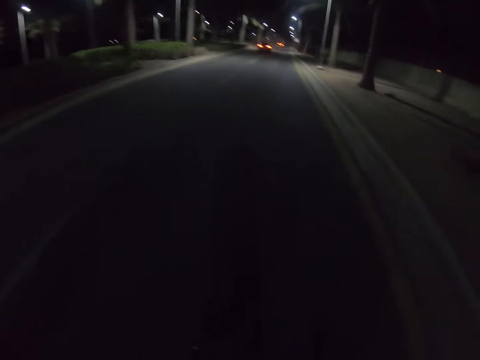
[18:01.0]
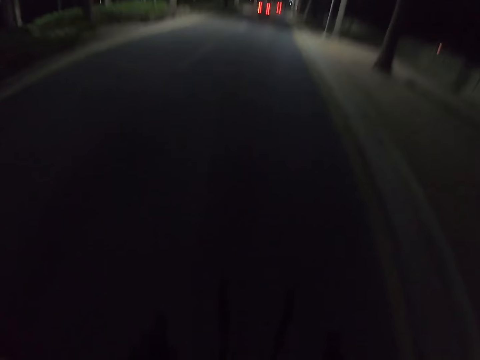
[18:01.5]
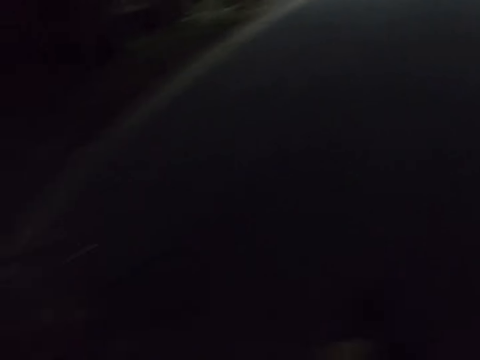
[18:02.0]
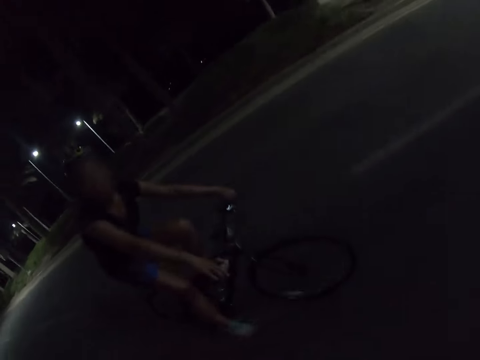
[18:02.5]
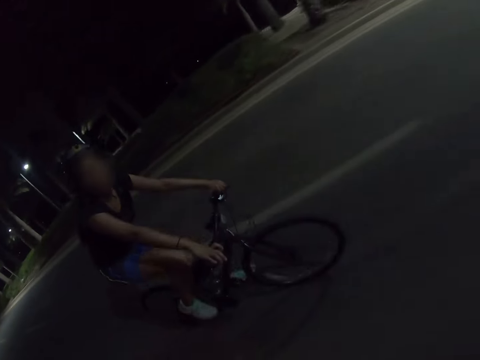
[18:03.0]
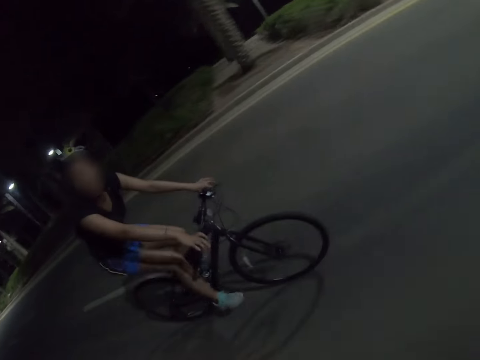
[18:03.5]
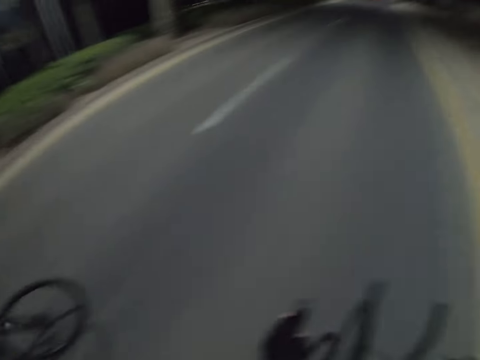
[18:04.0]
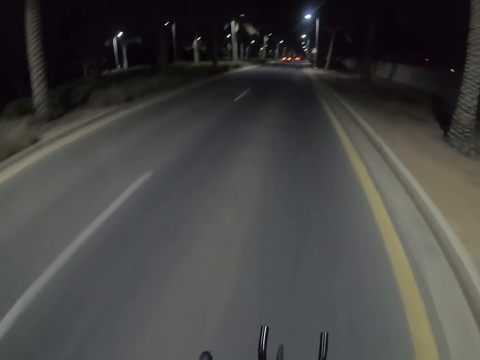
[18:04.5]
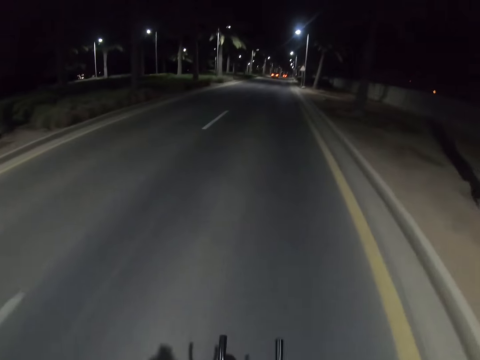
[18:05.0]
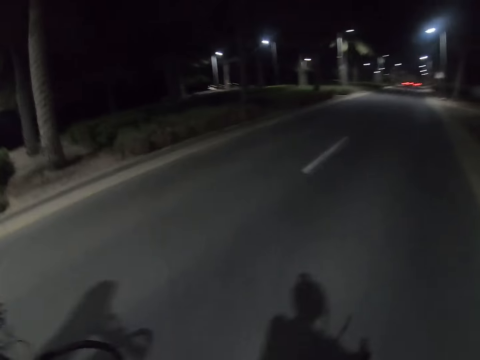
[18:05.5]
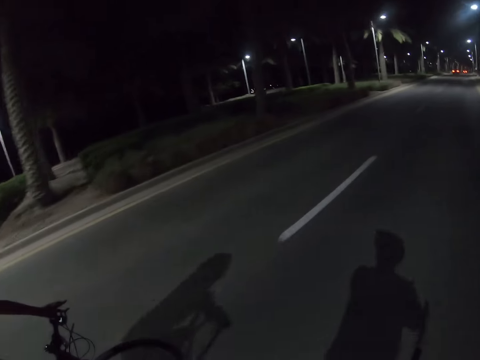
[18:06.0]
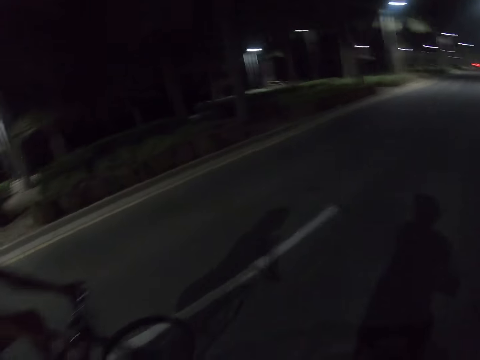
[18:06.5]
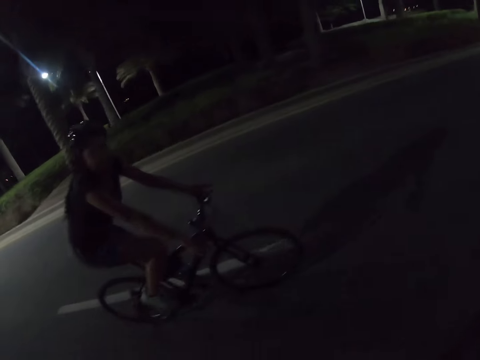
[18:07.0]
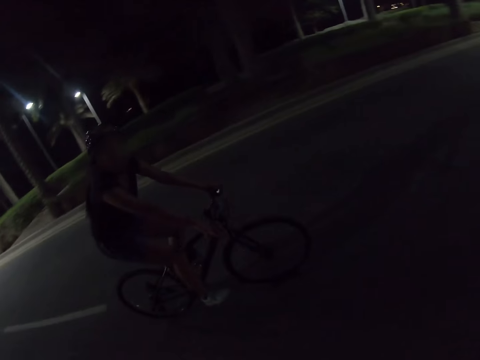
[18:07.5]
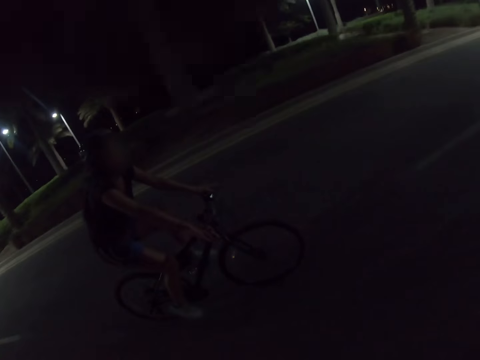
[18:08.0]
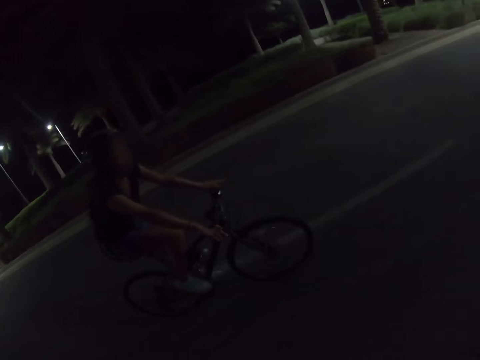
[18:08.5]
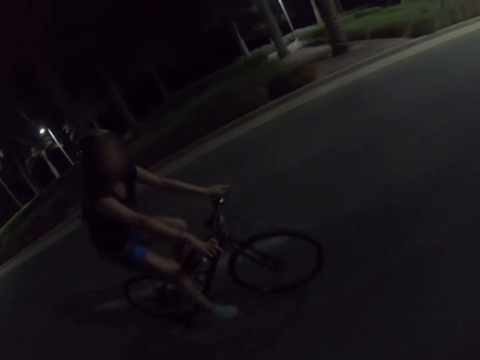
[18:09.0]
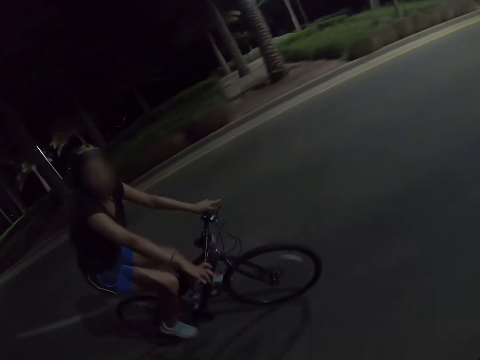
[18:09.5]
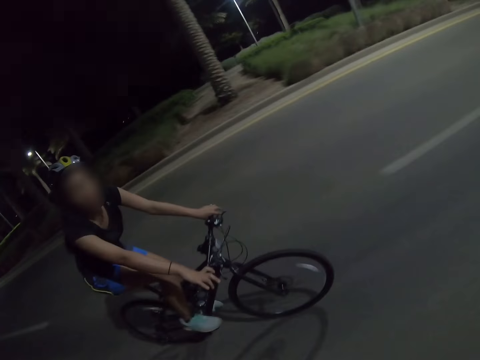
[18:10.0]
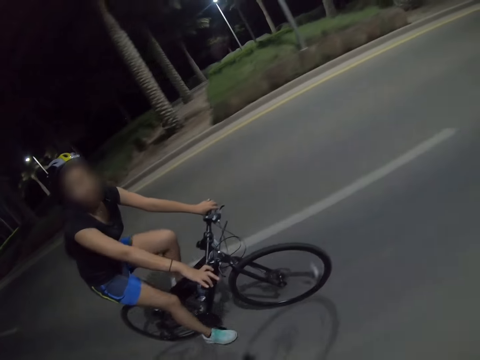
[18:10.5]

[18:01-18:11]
The camera wearer looks around. They ride a bicycle on the road. They interact with a cyclist. The cyclist converses with the camera wearer. The camera wearer looks around. They ride the bicycle on the road. They interact with the cyclist. The cyclist converses with the camera wearer.

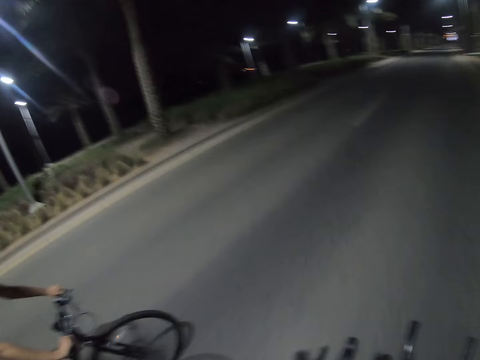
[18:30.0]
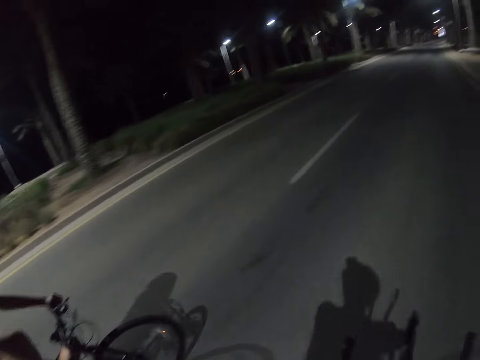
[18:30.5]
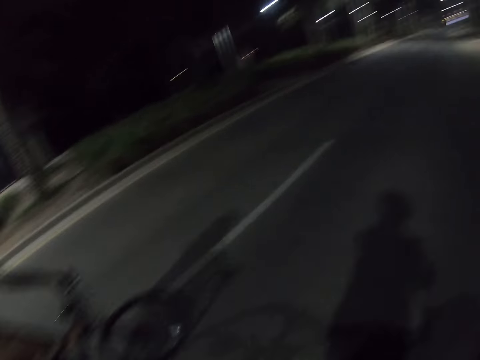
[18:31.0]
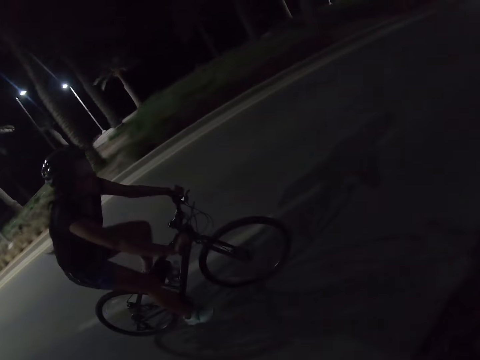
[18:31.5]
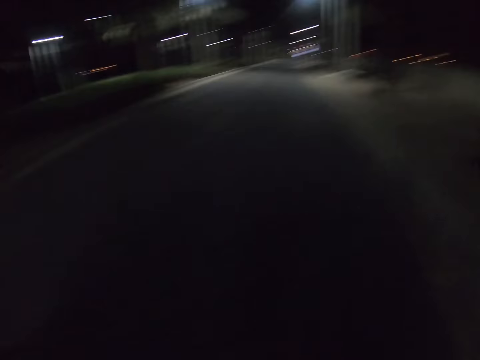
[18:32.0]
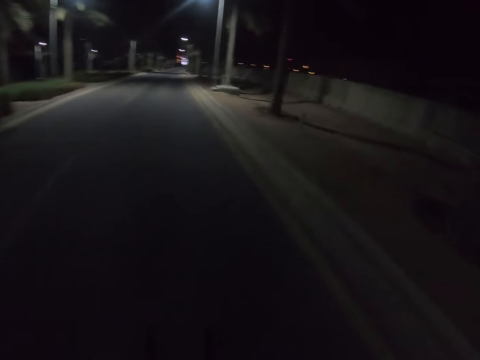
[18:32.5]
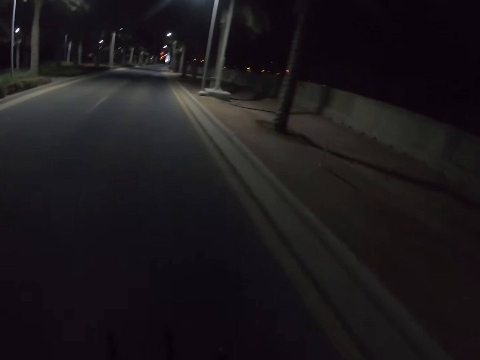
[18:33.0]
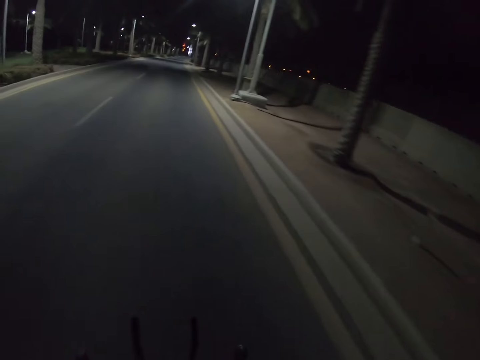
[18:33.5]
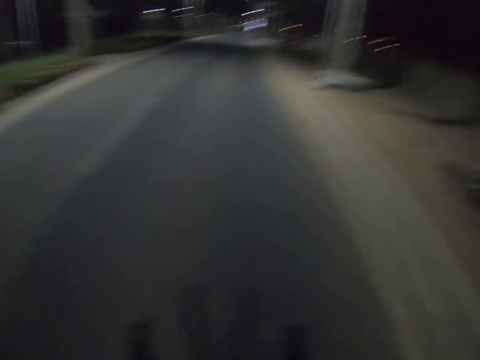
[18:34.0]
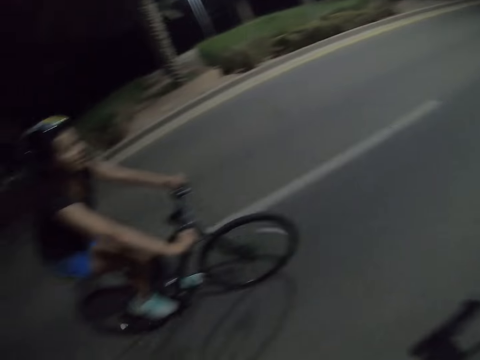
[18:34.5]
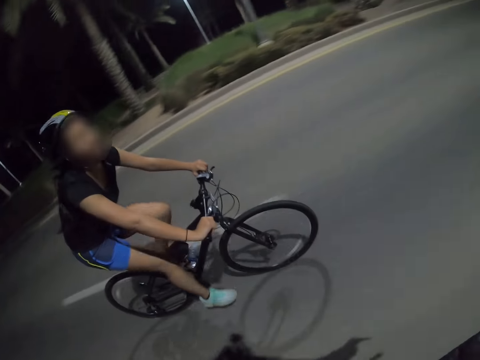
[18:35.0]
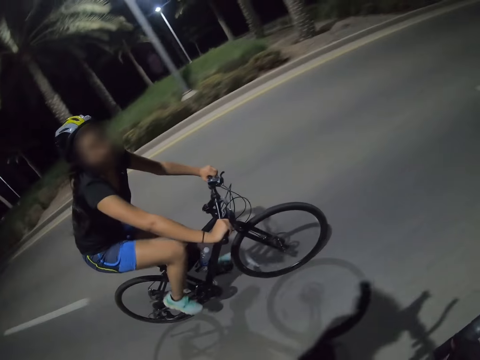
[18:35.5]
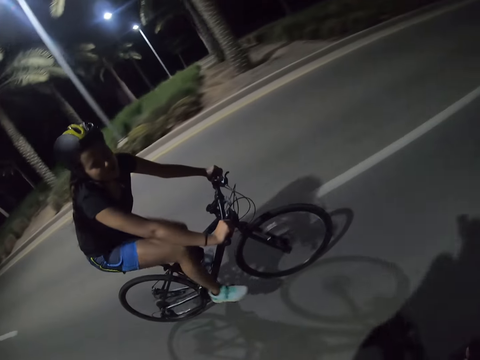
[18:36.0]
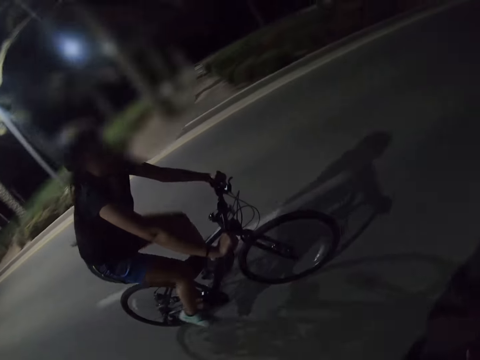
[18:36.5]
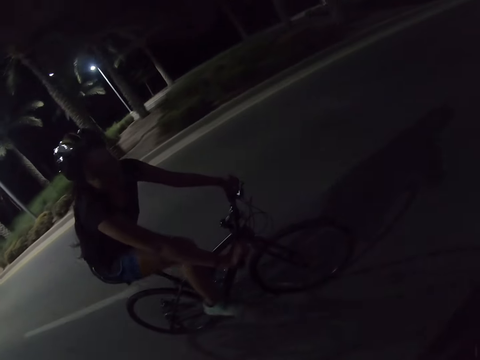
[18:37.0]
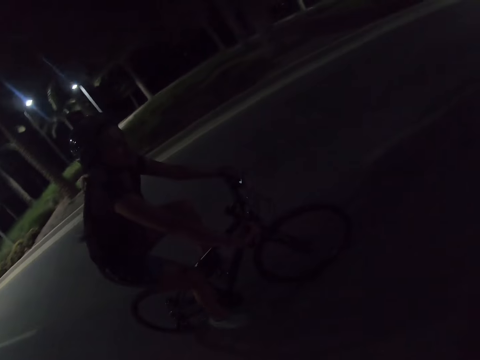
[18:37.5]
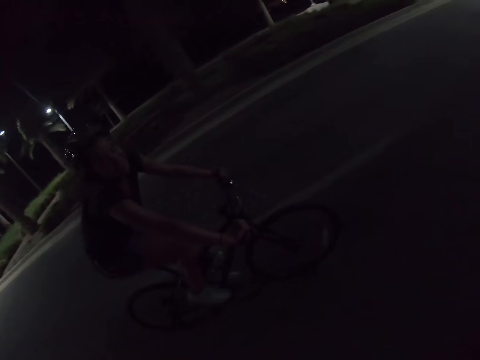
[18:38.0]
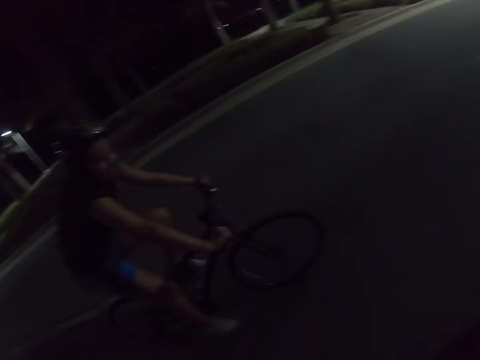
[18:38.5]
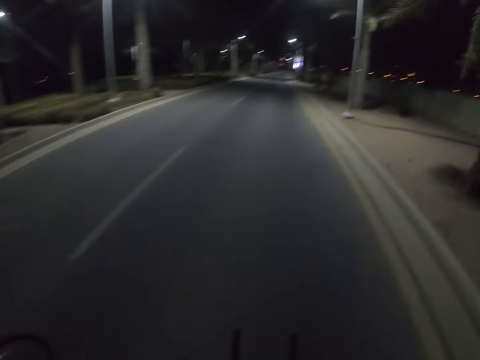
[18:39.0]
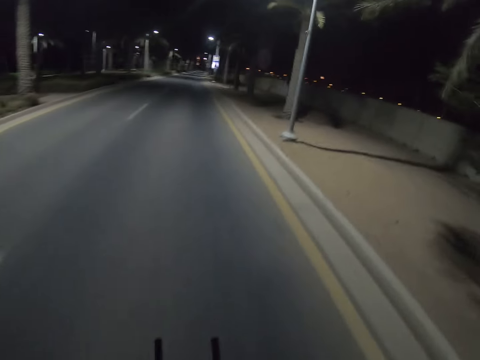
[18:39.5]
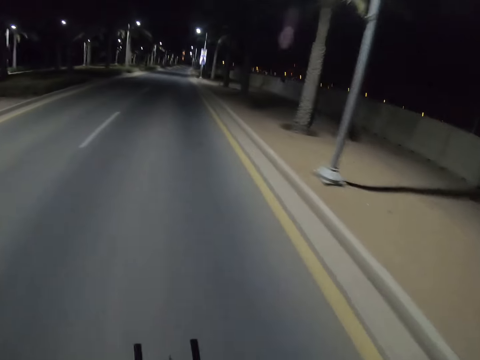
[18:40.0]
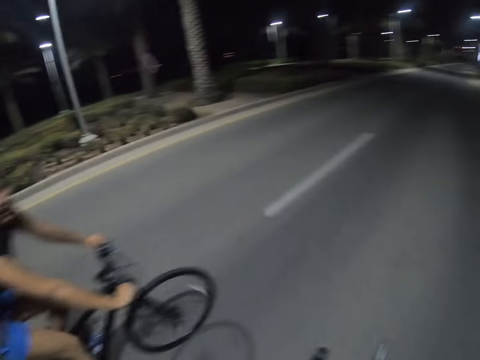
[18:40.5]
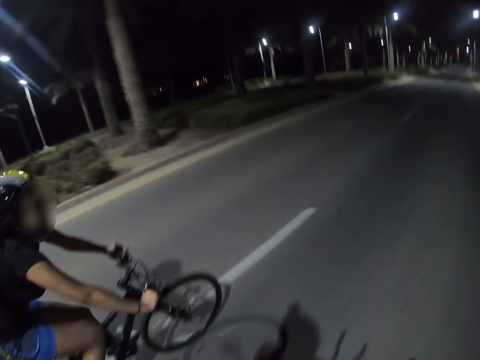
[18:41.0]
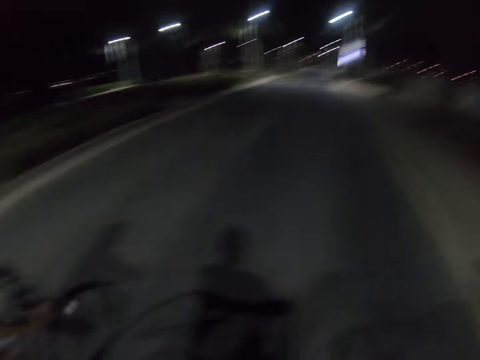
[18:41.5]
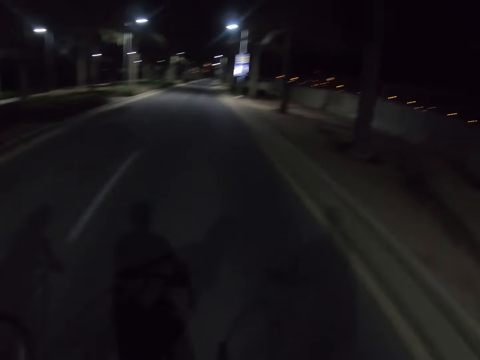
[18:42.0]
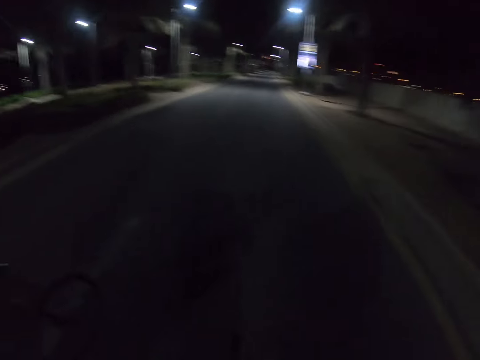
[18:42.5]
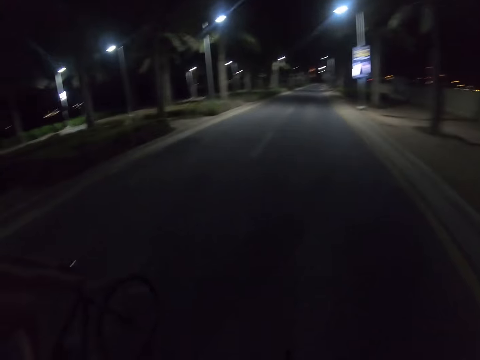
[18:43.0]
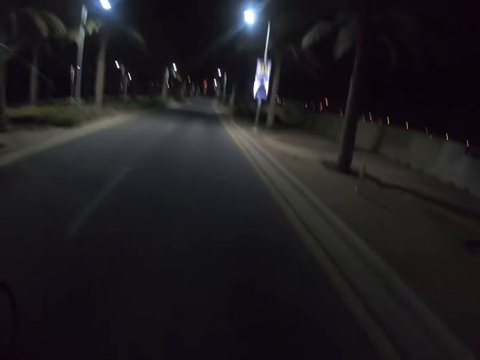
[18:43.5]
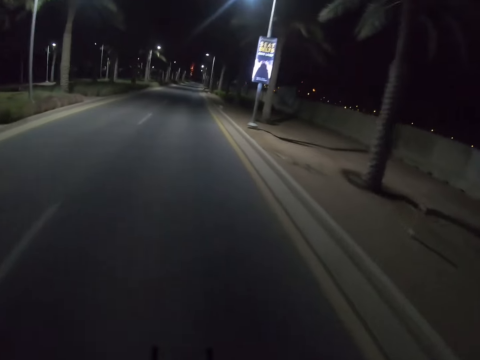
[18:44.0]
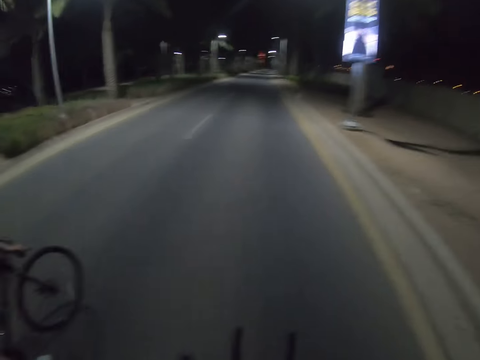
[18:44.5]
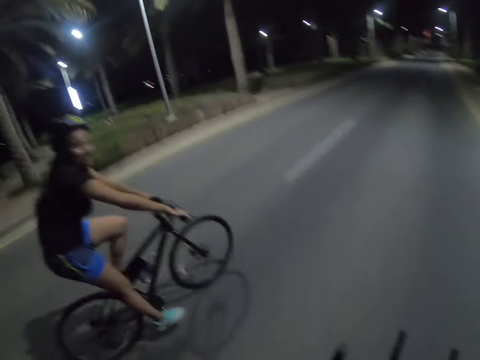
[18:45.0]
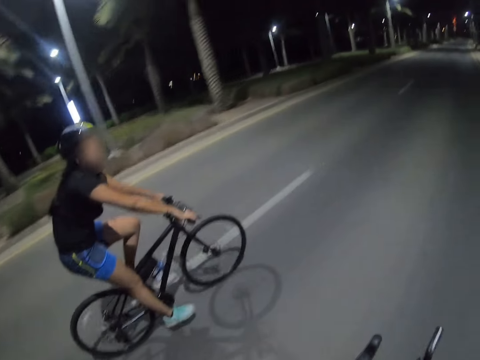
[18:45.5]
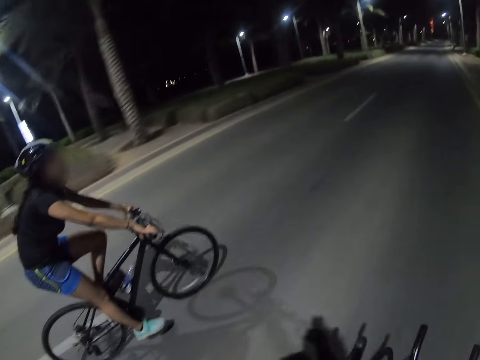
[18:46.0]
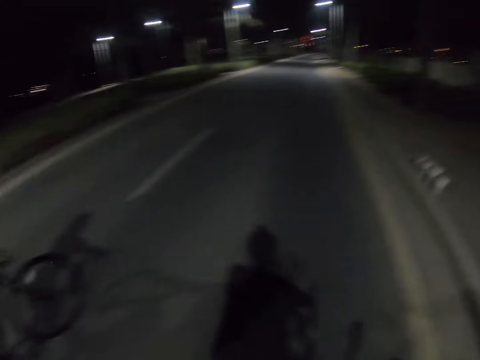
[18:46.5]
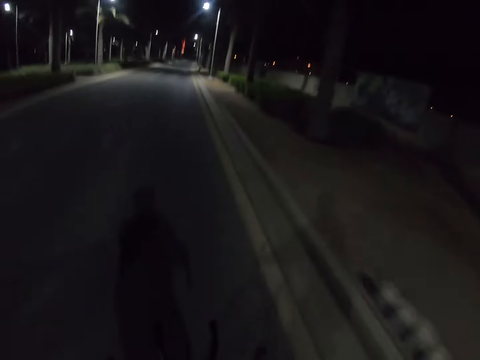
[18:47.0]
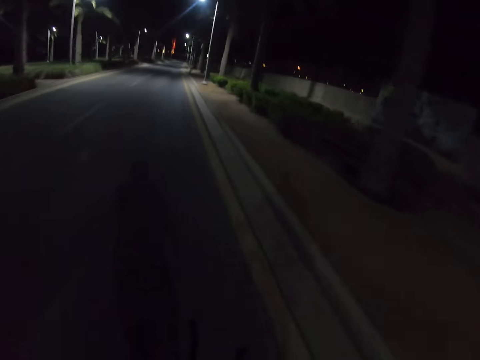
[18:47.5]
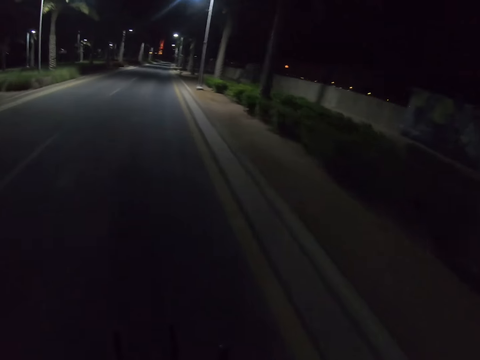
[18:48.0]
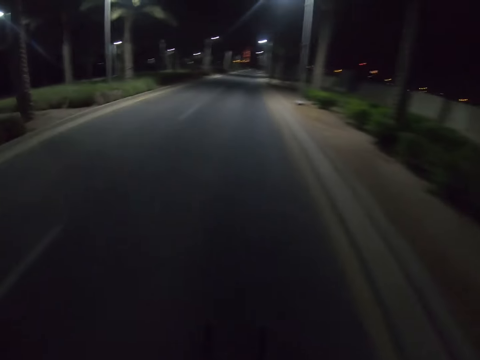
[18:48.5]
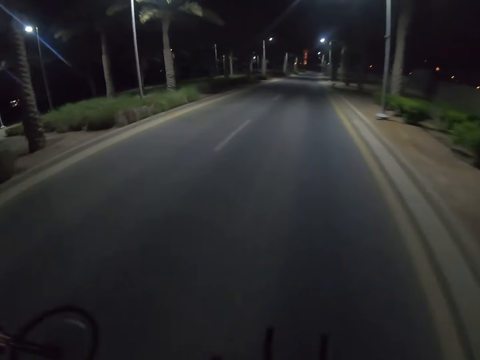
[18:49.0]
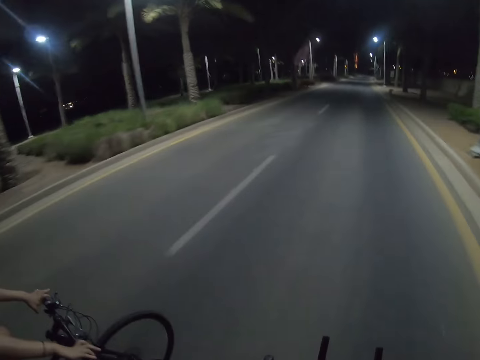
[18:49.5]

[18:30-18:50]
The camera wearer interacts with a cyclist. They look around and ride a bicycle. They interact with the cyclist. The cyclist converses with the camera wearer. The cyclist talks to the camera wearer. The camera wearer looks around and rides the bicycle. They interact with the cyclist. The cyclist converses with the camera wearer. The camera wearer looks around and rides the bicycle. They interact with the cyclist. The cyclist converses with the camera wearer. The camera wearer looks around and rides the bicycle.
